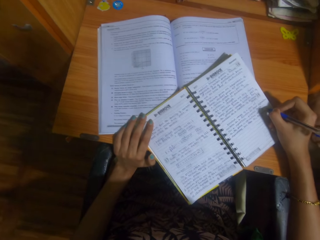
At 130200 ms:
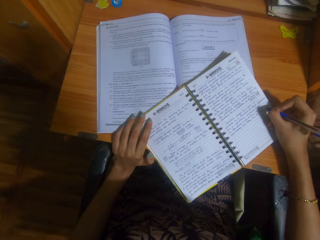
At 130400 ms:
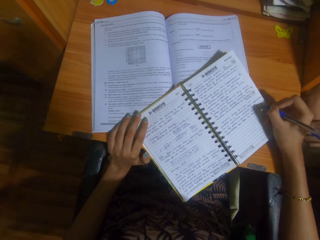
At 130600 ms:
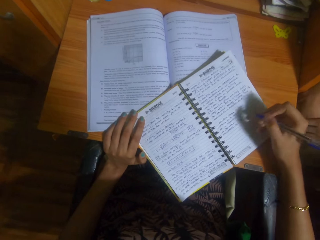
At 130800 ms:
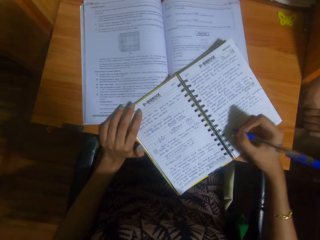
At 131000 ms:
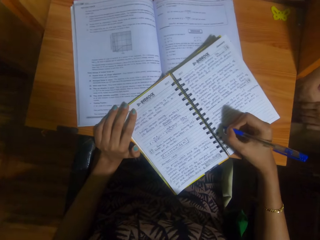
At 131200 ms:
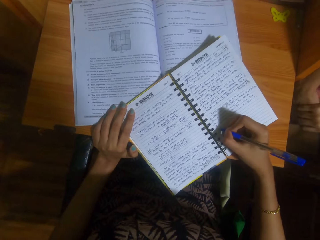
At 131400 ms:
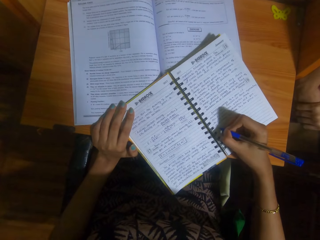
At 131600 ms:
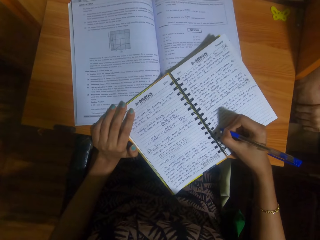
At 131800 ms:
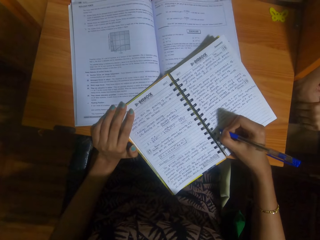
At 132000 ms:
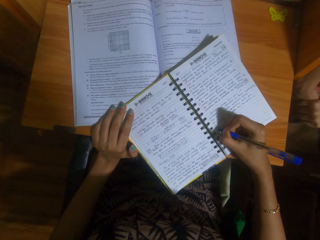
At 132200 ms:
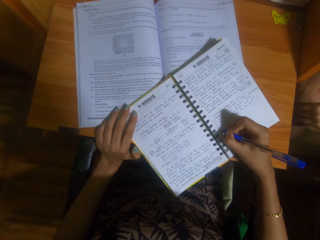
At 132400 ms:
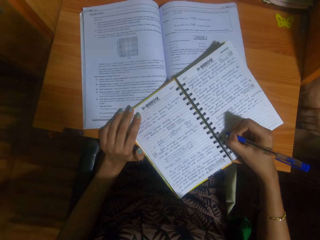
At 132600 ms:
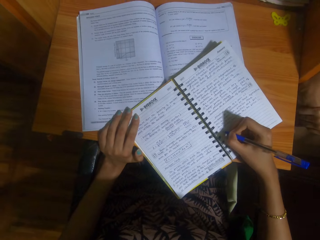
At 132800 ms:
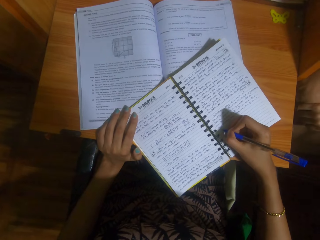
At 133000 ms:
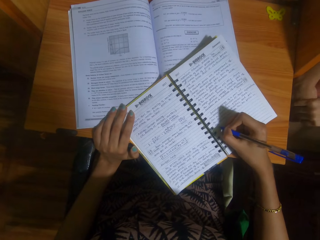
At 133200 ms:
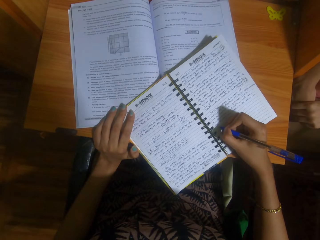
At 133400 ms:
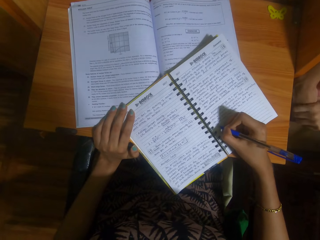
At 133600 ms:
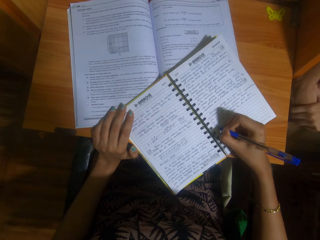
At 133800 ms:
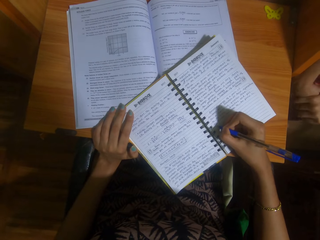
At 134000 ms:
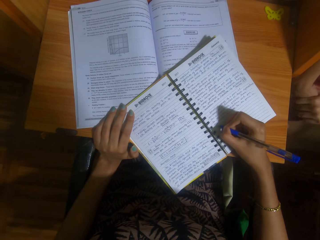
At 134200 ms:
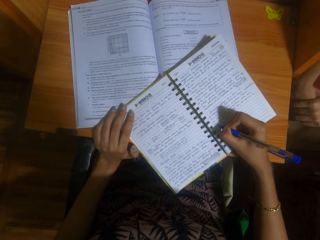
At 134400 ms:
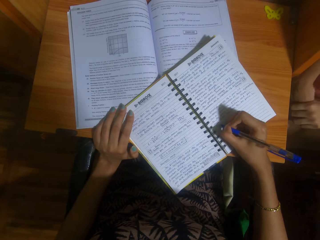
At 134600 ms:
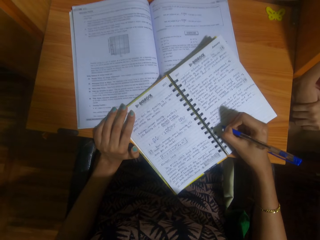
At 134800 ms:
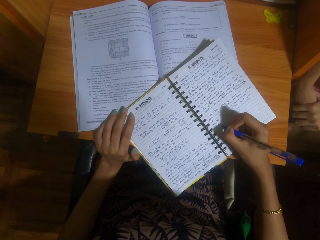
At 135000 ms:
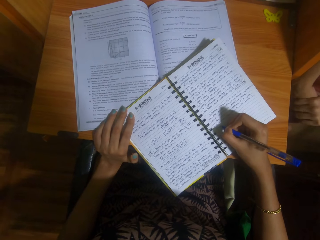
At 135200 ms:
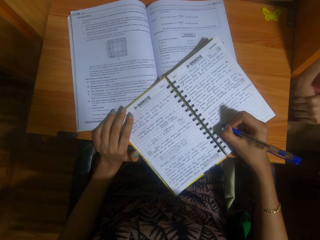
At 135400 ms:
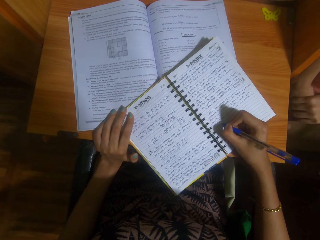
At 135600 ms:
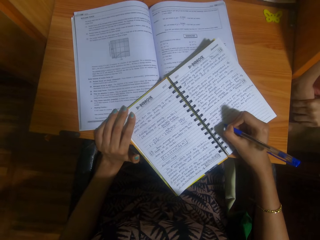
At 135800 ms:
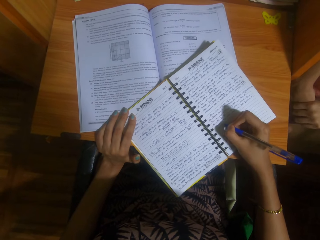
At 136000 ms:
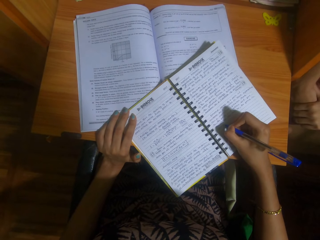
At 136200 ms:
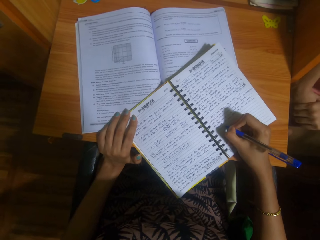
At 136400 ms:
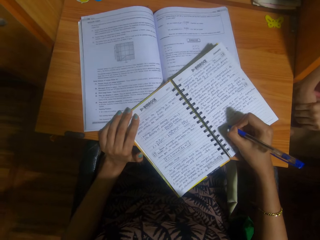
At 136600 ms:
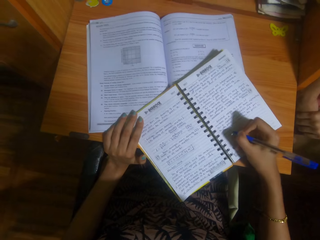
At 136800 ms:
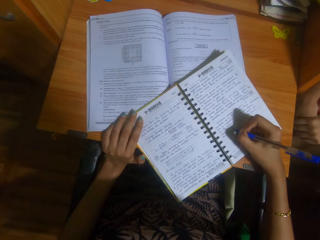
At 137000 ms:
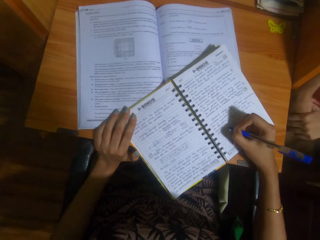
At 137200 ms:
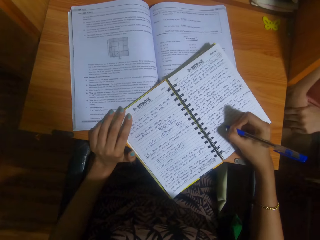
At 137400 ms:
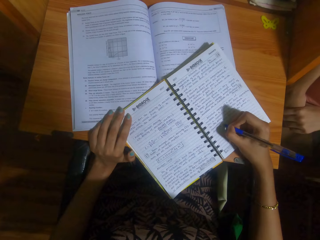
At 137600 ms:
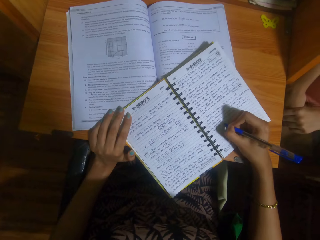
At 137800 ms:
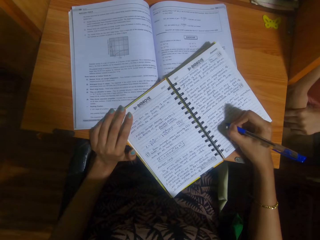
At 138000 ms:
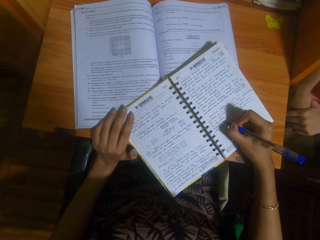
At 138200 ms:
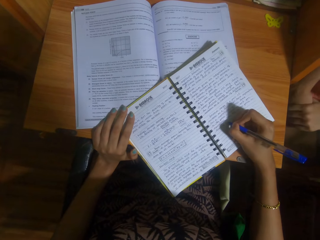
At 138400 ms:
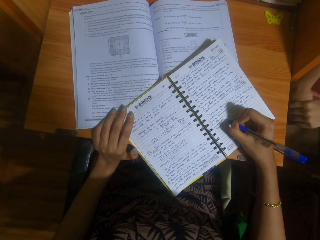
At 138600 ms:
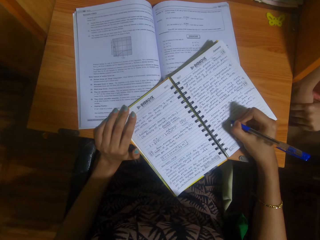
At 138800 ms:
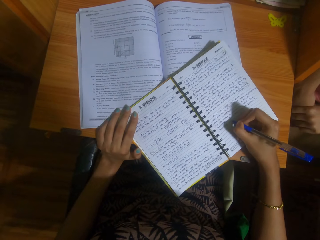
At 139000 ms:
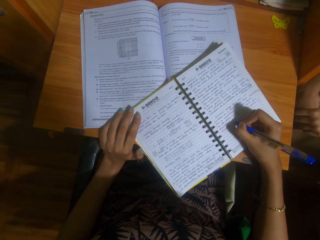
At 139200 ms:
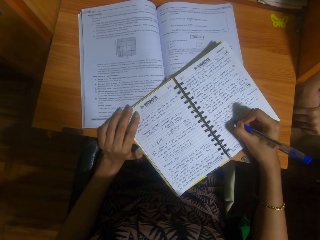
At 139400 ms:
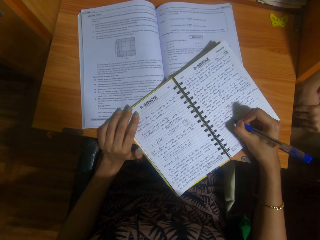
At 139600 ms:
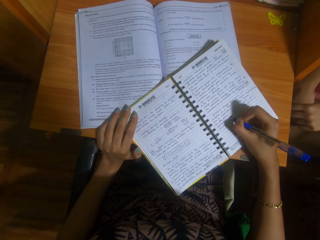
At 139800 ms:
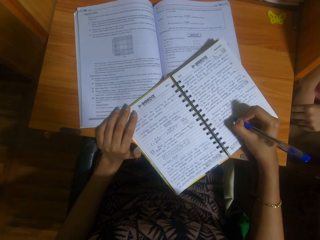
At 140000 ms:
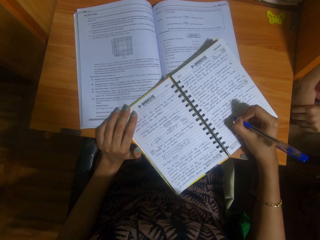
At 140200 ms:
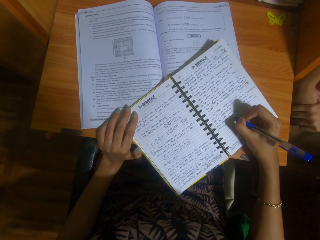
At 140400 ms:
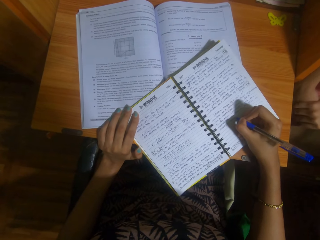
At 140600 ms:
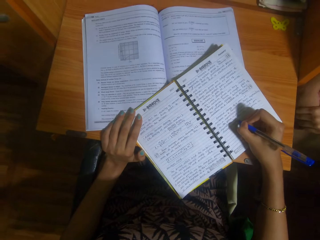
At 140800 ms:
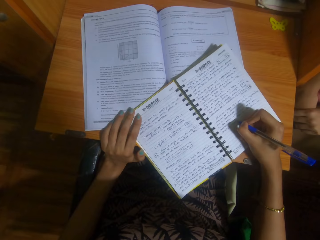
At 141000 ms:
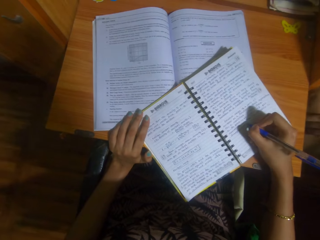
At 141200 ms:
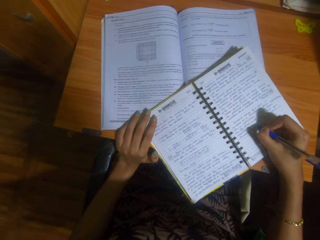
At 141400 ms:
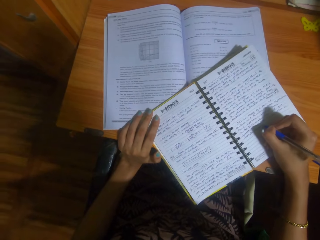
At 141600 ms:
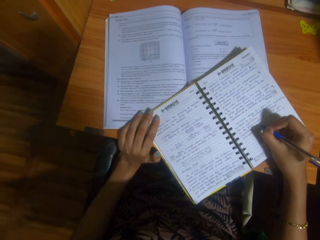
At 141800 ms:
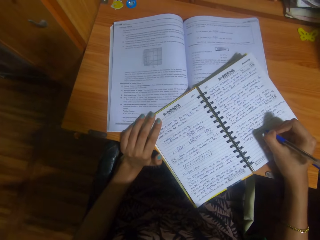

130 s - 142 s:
The camera wearer talks to a woman. The woman talks to the camera wearer. The camera wearer talks to the woman.

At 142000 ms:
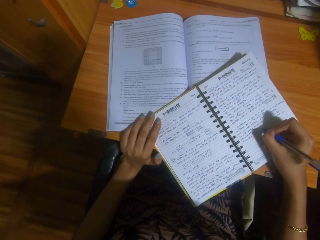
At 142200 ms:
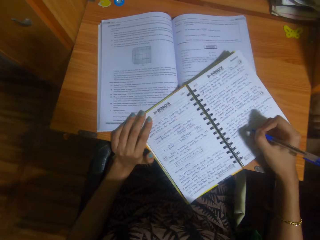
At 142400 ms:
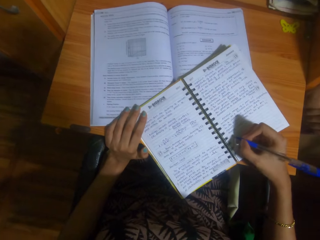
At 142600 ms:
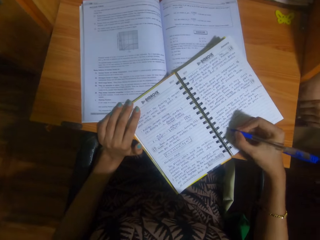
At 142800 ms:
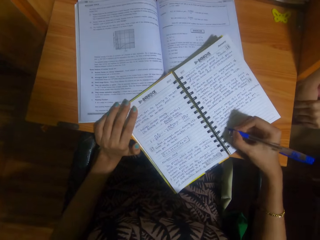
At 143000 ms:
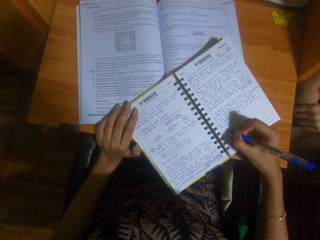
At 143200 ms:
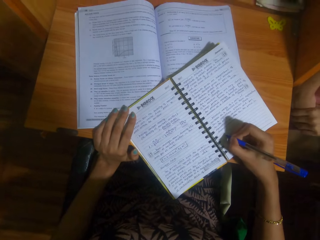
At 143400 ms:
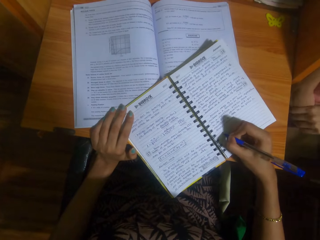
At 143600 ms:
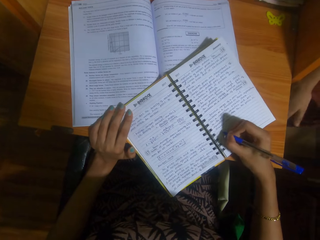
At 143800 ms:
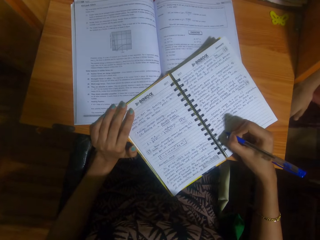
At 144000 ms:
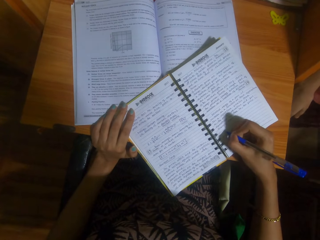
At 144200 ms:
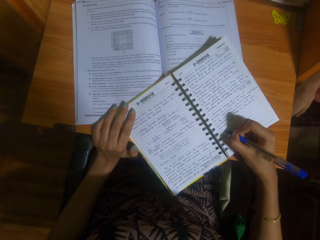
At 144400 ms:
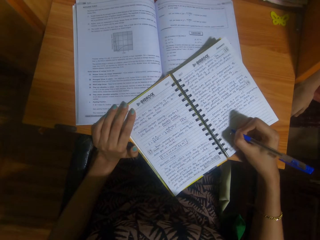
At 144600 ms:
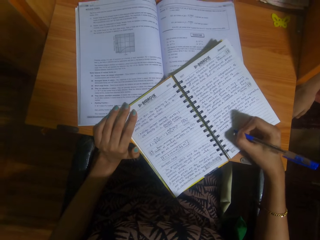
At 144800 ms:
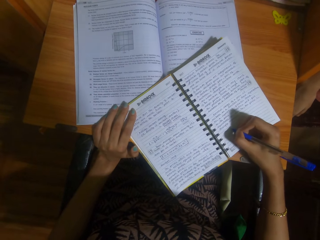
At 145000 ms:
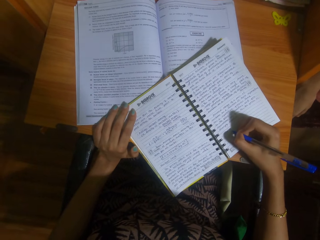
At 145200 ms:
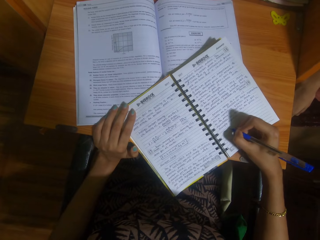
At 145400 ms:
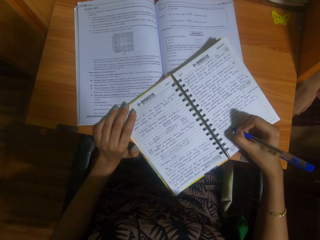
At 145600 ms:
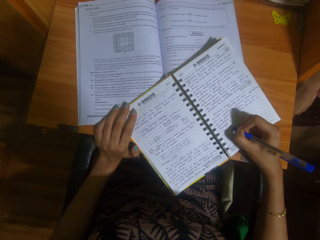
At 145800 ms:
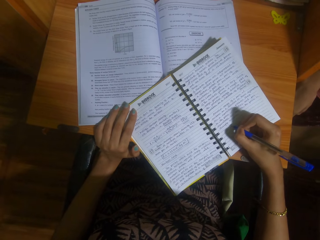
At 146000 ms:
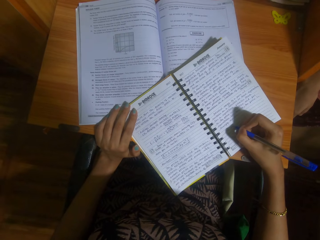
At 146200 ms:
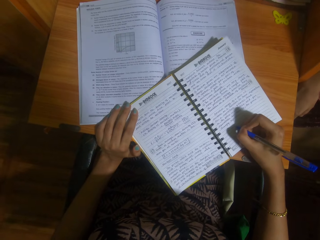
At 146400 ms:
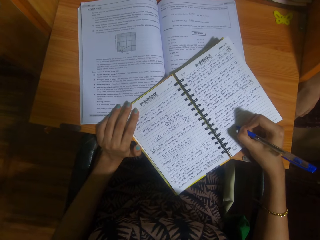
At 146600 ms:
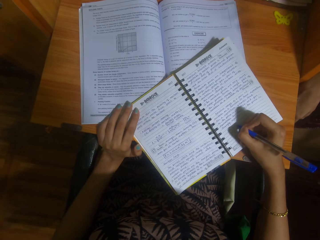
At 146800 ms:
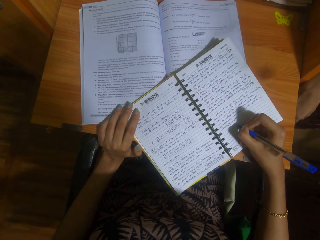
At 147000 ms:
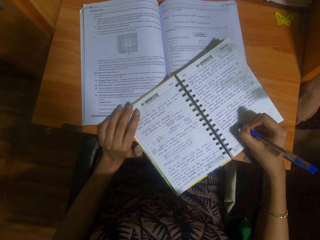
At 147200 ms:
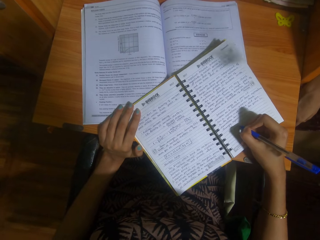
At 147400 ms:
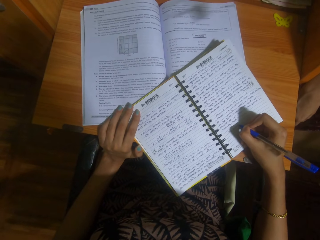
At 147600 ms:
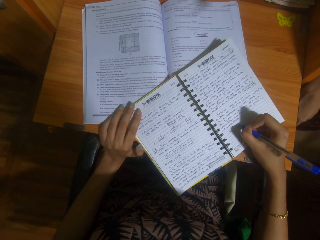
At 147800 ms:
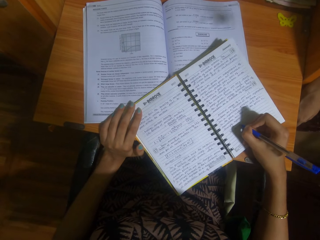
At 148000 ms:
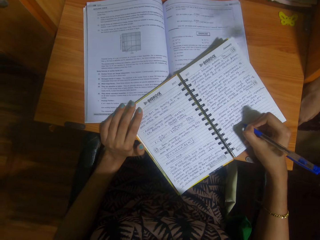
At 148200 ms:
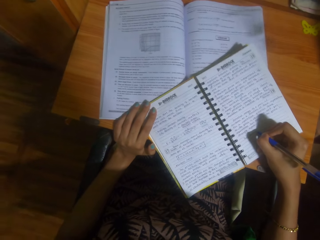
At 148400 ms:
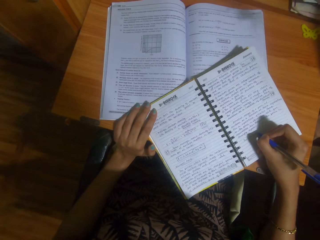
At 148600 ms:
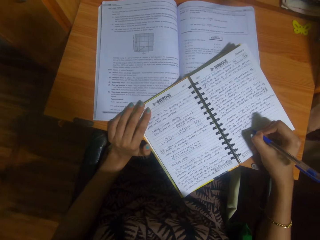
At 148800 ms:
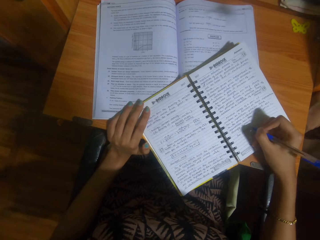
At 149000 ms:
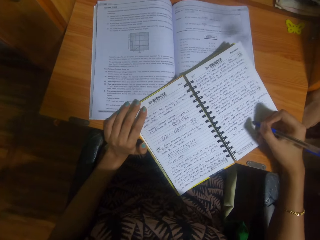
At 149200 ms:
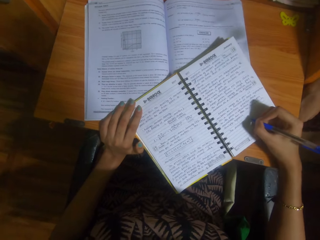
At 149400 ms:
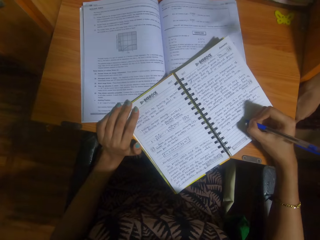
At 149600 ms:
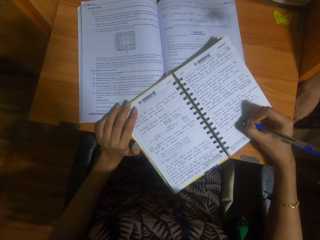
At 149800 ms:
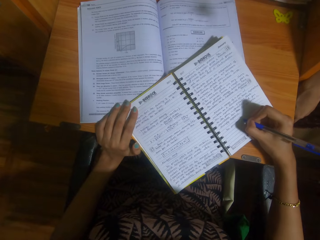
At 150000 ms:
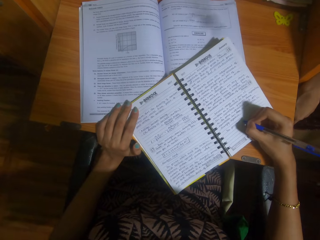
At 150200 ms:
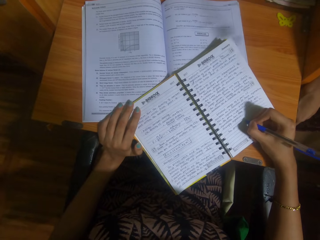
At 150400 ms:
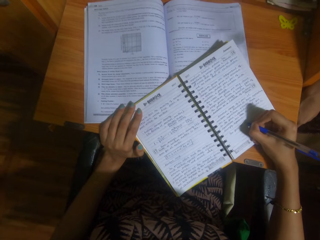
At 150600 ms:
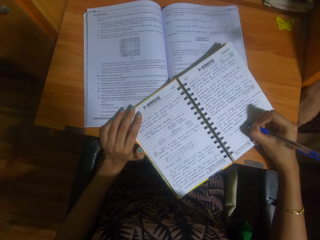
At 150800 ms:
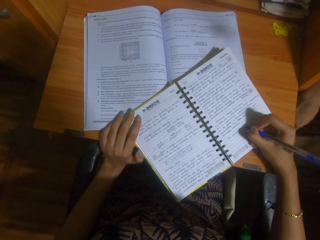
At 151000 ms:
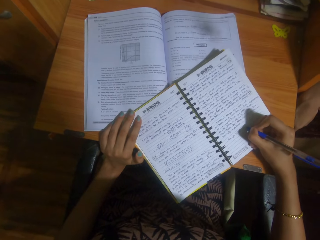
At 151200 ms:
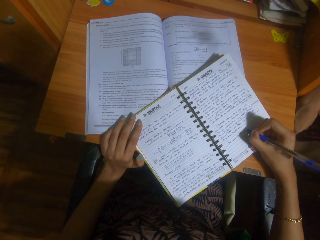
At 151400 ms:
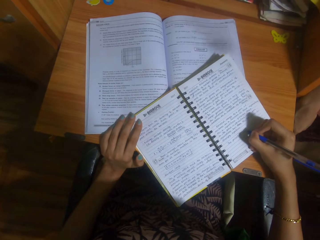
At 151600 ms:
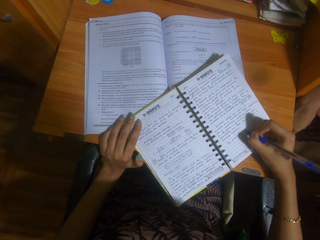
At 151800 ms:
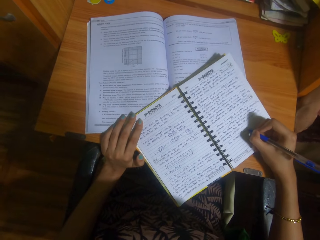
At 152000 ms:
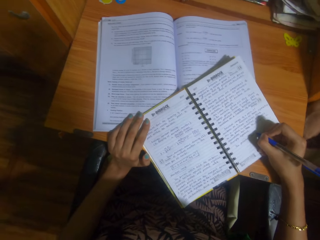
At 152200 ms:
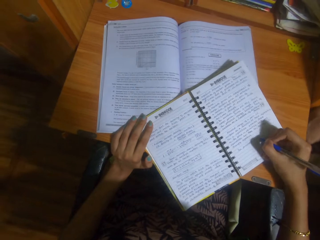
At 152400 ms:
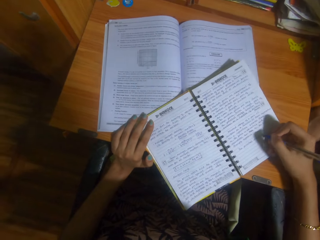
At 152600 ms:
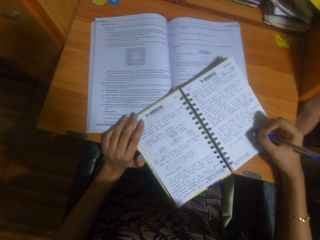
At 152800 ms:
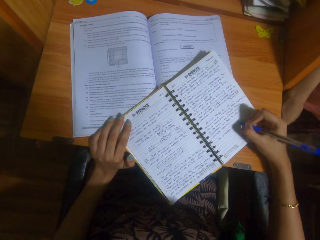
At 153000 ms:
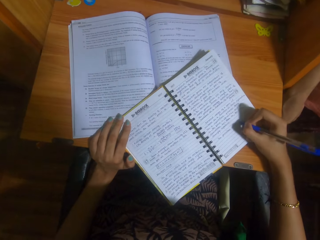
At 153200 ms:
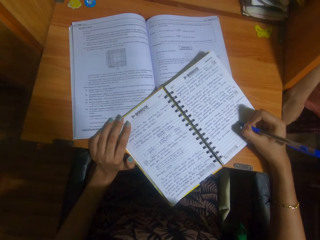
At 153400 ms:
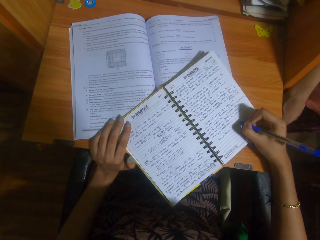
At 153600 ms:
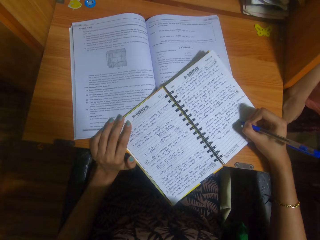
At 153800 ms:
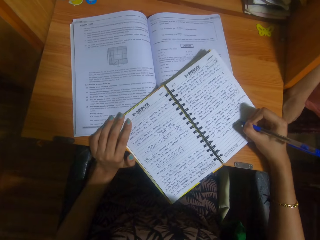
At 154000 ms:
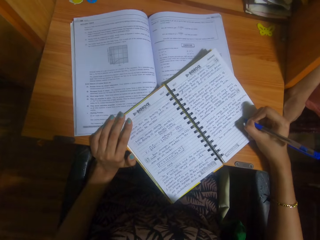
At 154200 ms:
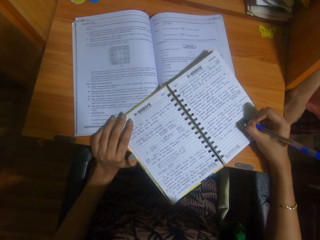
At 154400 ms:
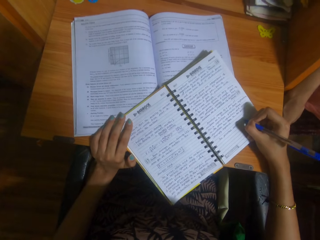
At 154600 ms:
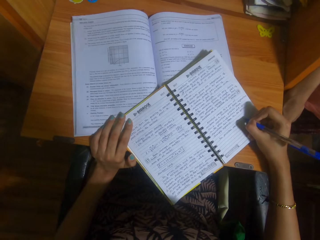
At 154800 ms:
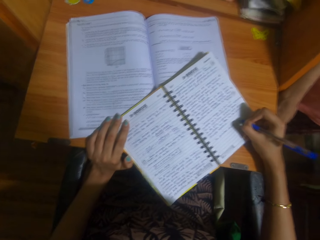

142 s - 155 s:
A woman talks to the camera wearer. The camera wearer talks to the woman.
